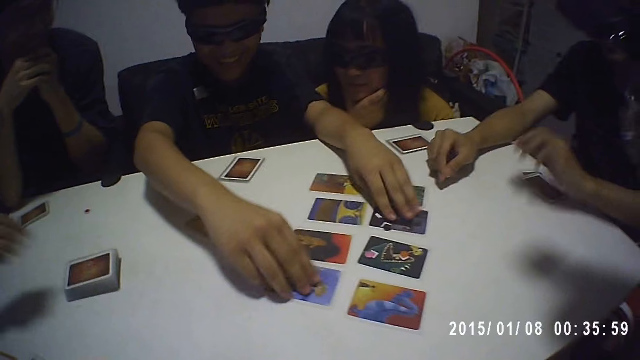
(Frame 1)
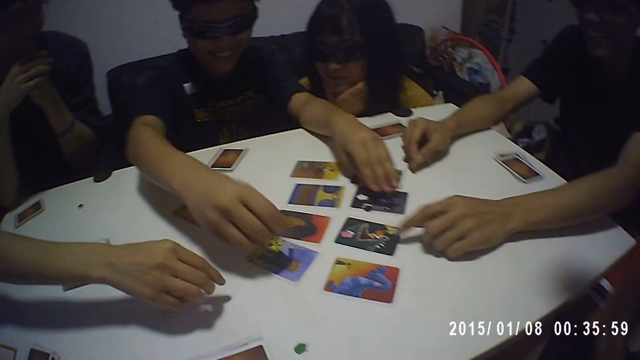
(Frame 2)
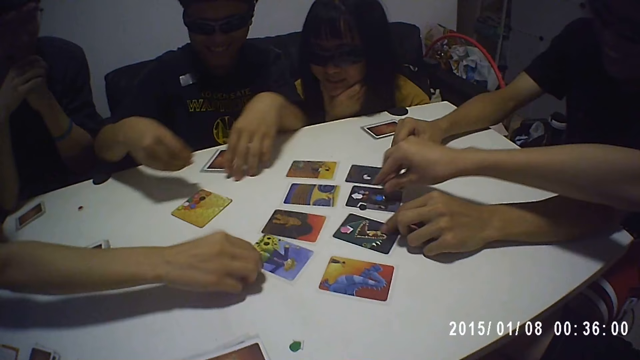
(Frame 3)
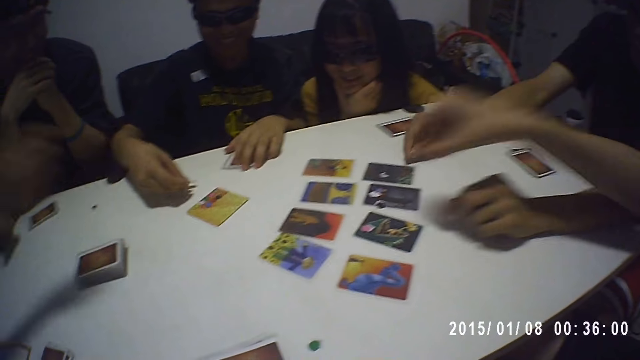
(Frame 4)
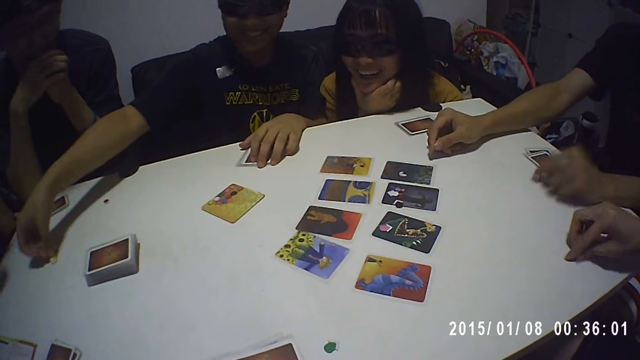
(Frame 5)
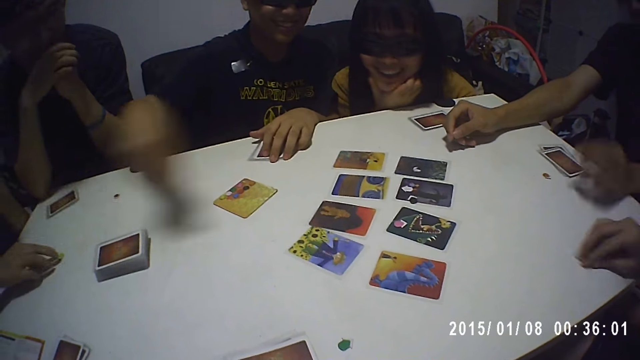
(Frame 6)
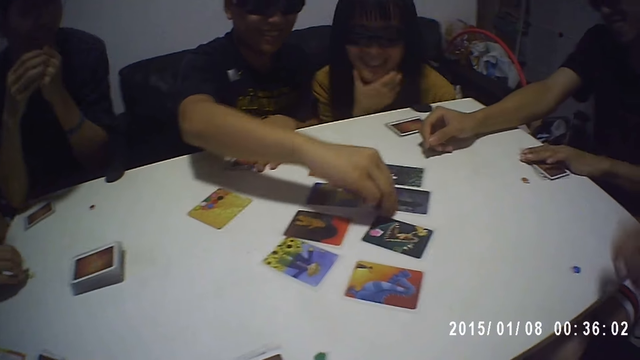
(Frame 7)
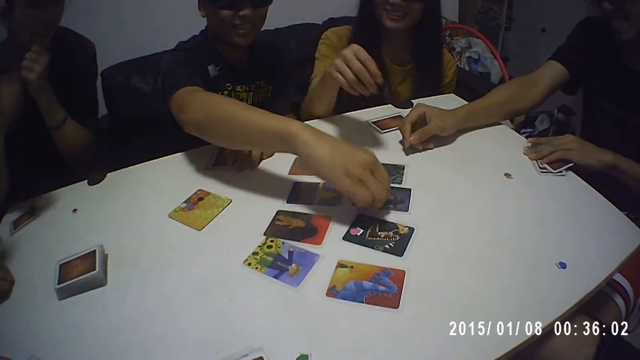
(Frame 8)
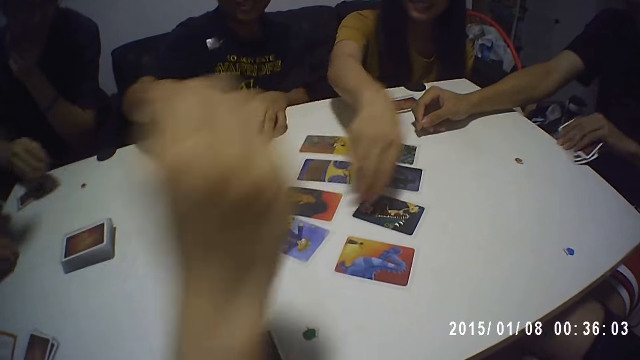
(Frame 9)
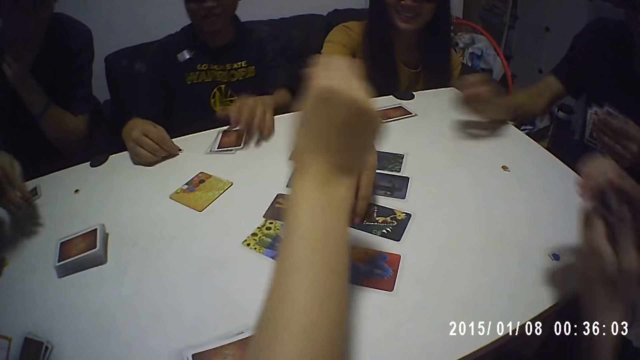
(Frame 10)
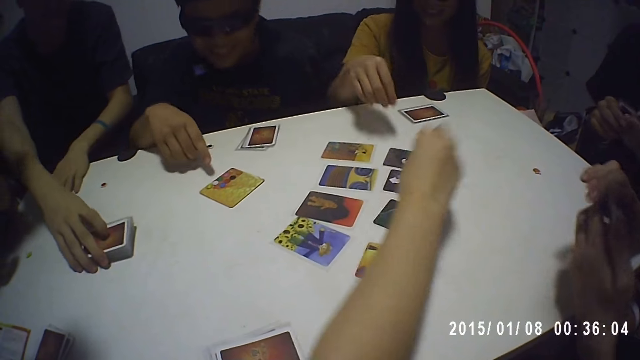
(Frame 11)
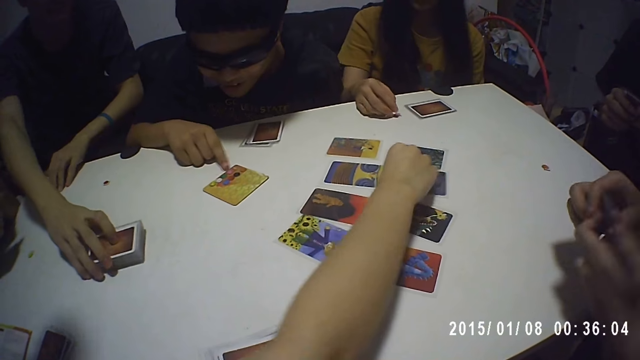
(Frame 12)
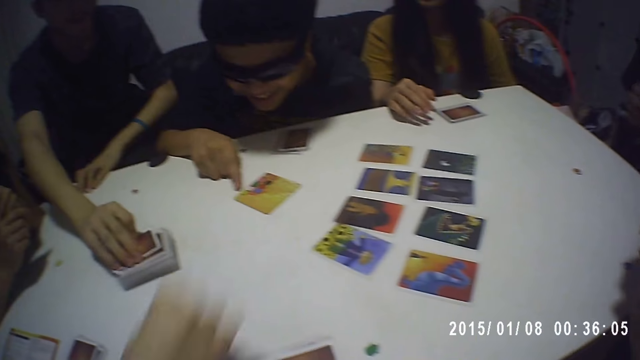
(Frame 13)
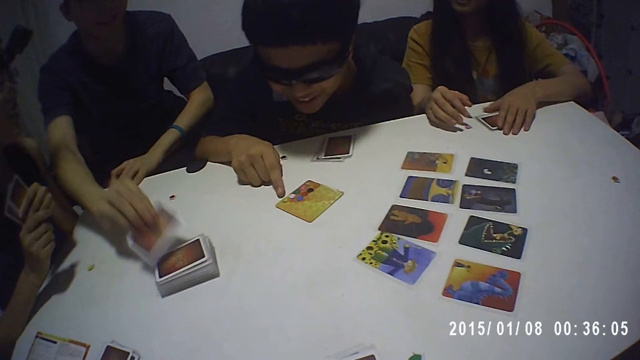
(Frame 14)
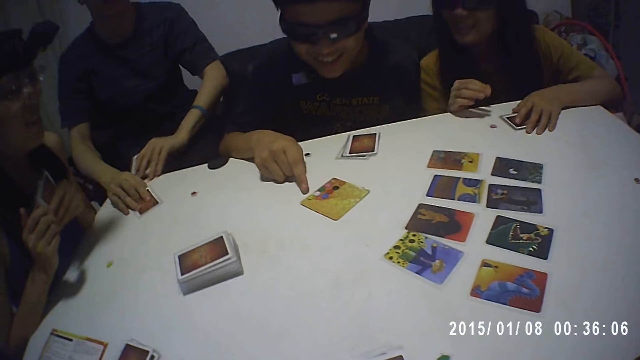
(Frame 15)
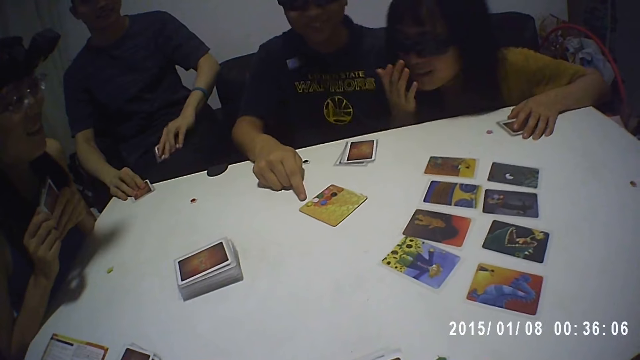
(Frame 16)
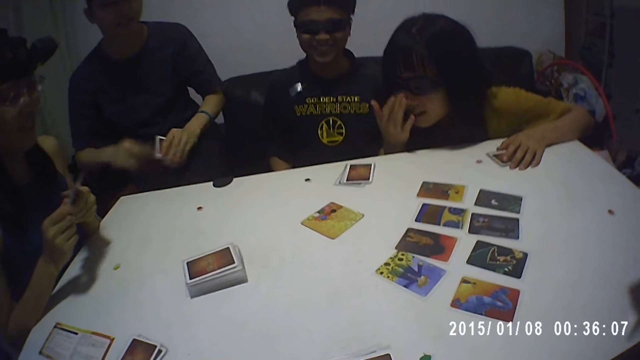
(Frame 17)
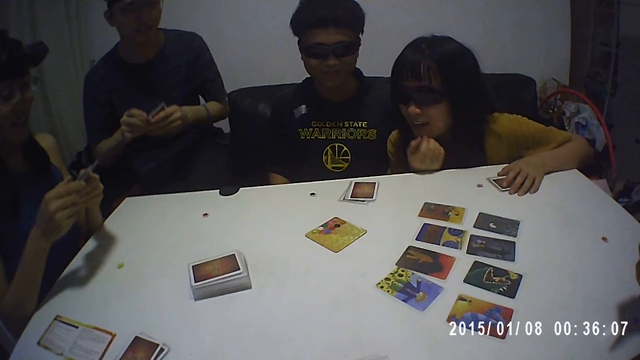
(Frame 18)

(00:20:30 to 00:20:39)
A man takes a piece of paper from the card. A person takes a piece of paper from the card. The man puts the piece of paper on the table. The man takes a piece of paper from the card. Another person takes a piece of paper from the card. Another person holds the deck of cards. Another person takes a piece of paper from the card. The person holding the deck takes a card from the deck.

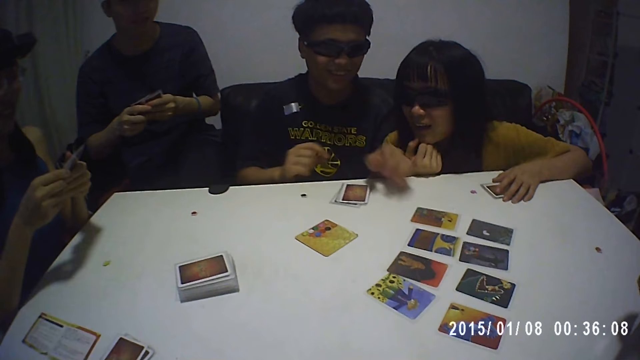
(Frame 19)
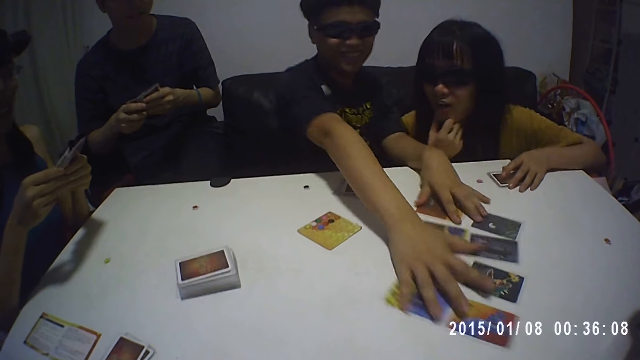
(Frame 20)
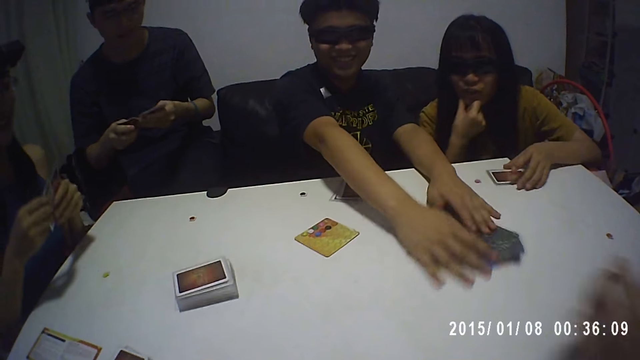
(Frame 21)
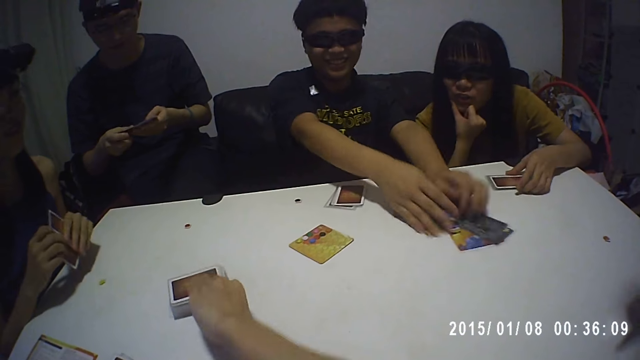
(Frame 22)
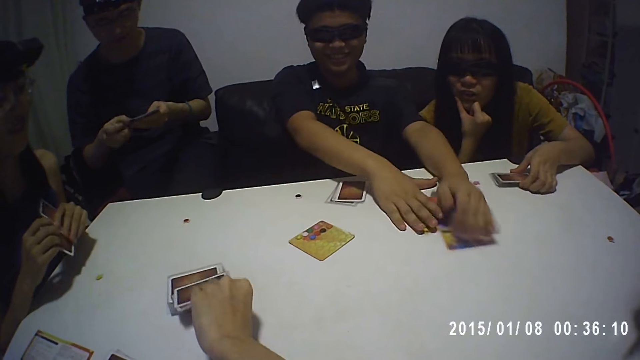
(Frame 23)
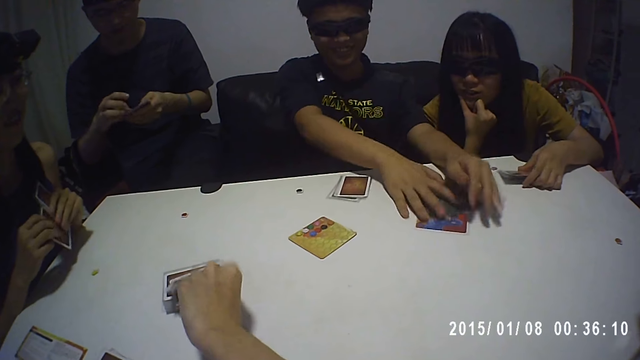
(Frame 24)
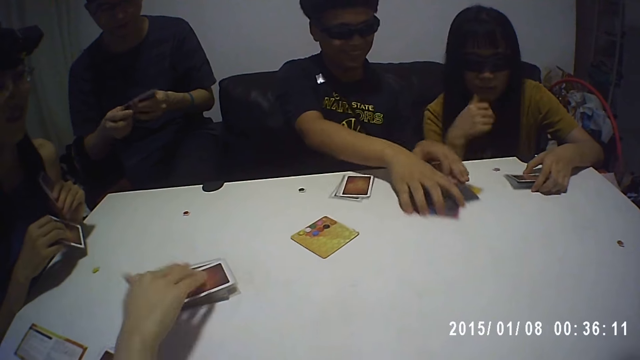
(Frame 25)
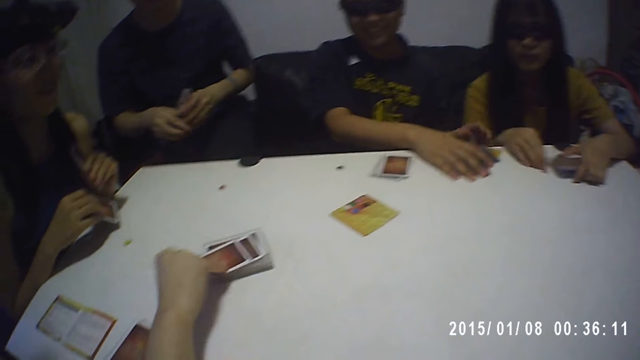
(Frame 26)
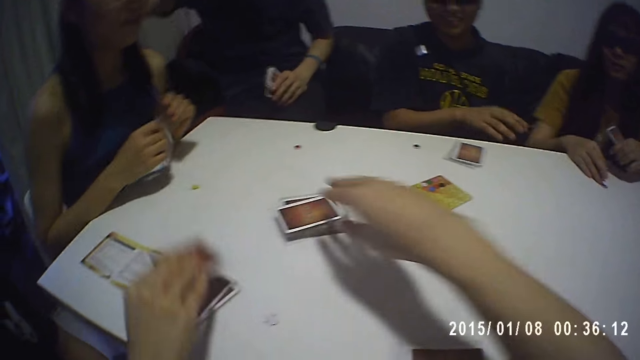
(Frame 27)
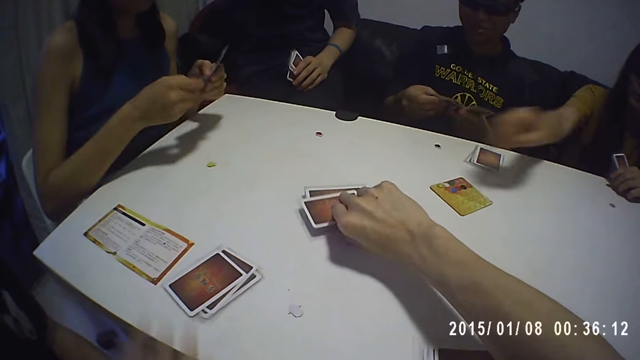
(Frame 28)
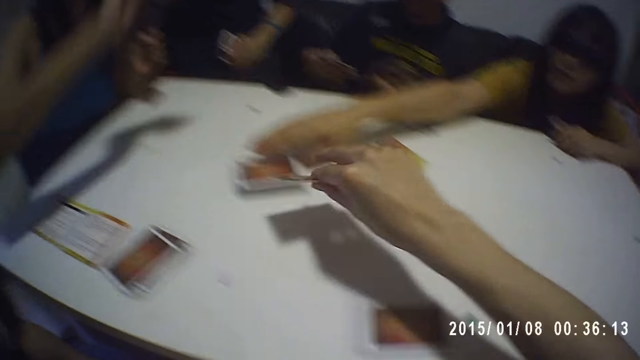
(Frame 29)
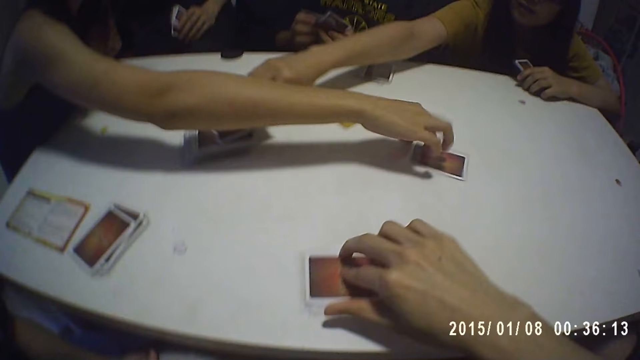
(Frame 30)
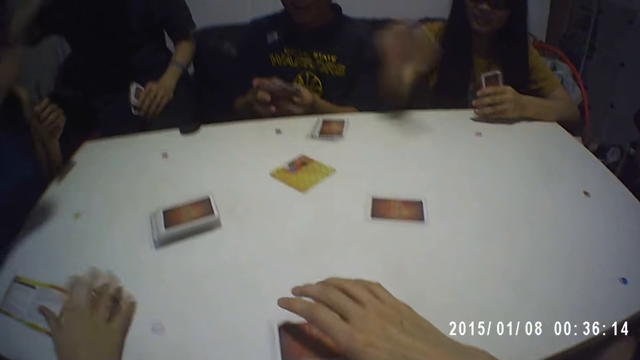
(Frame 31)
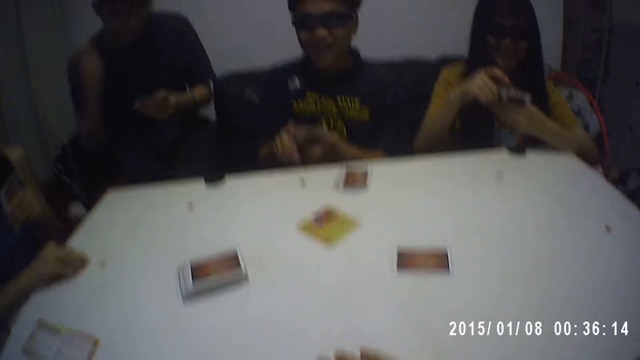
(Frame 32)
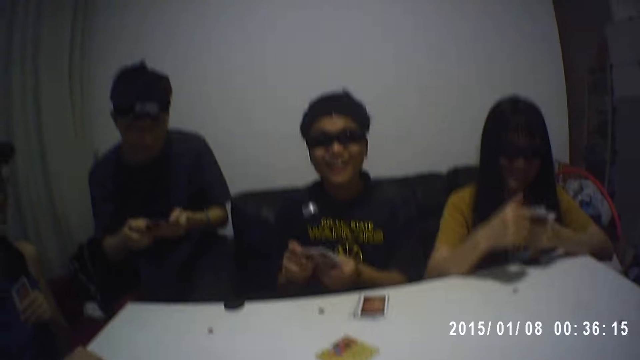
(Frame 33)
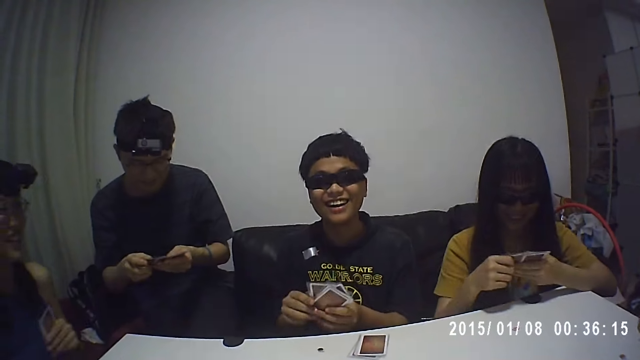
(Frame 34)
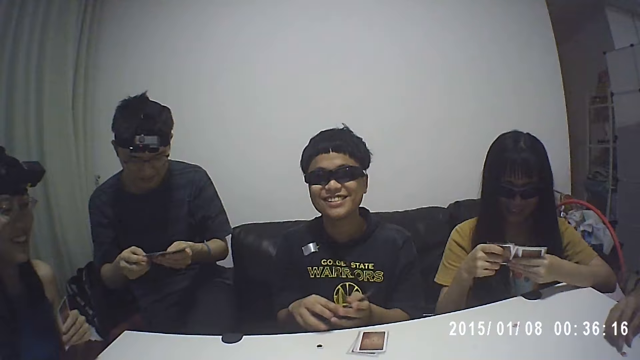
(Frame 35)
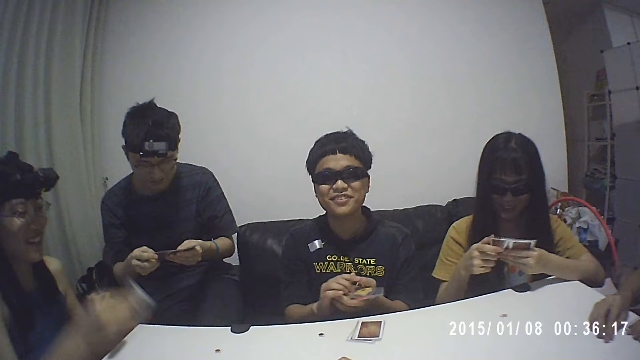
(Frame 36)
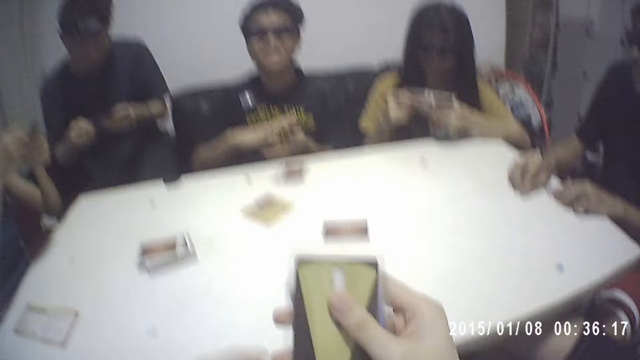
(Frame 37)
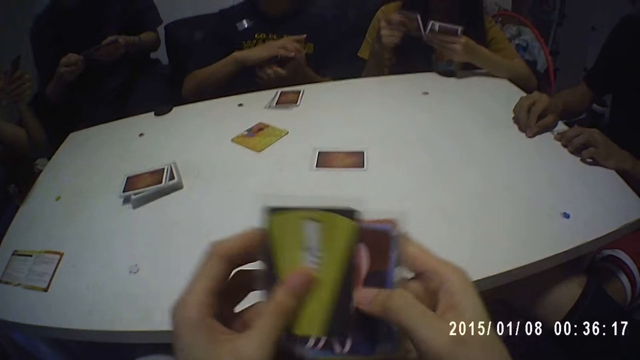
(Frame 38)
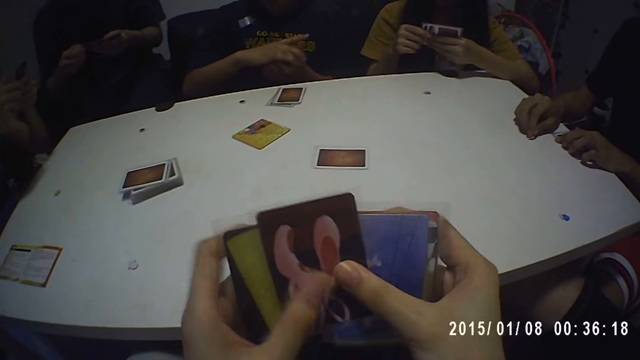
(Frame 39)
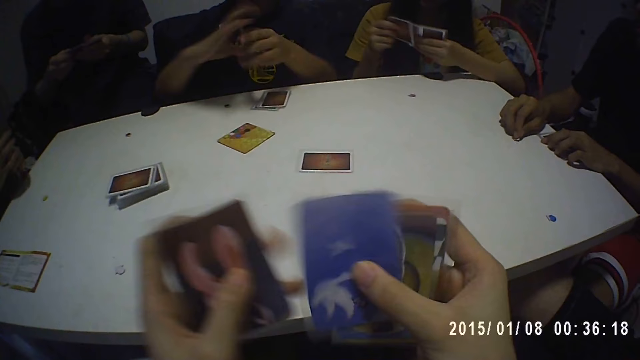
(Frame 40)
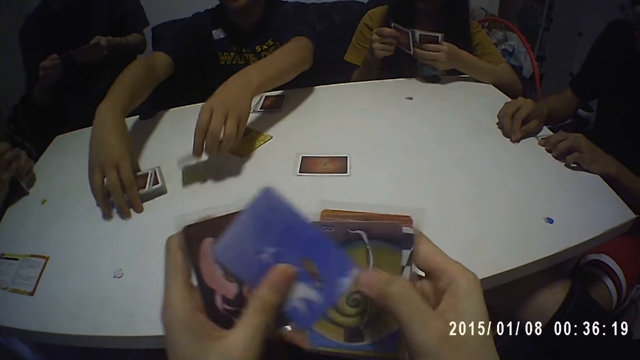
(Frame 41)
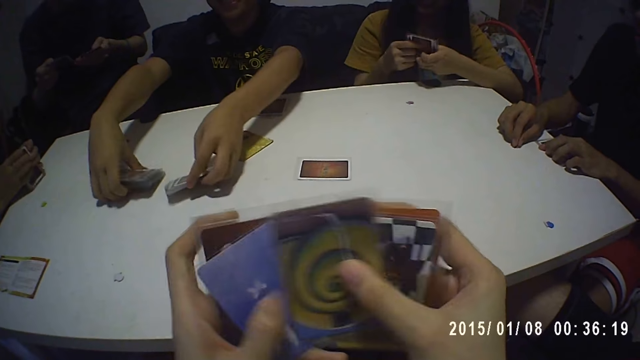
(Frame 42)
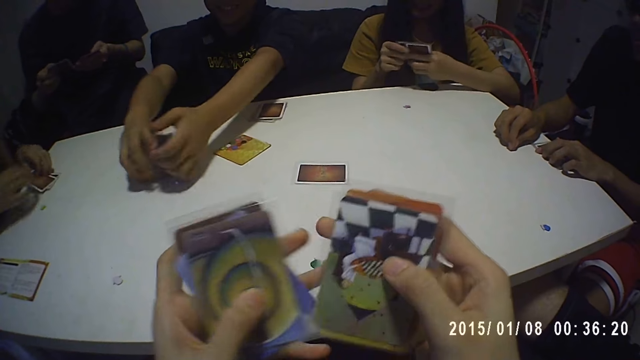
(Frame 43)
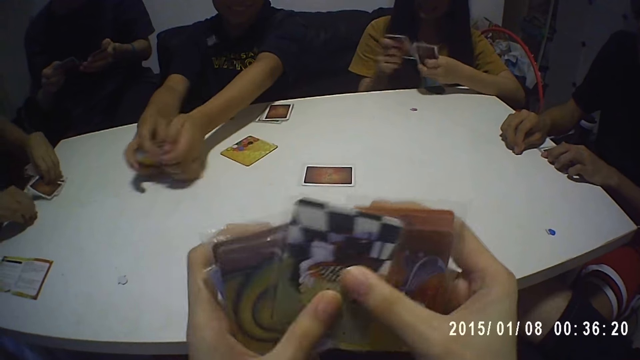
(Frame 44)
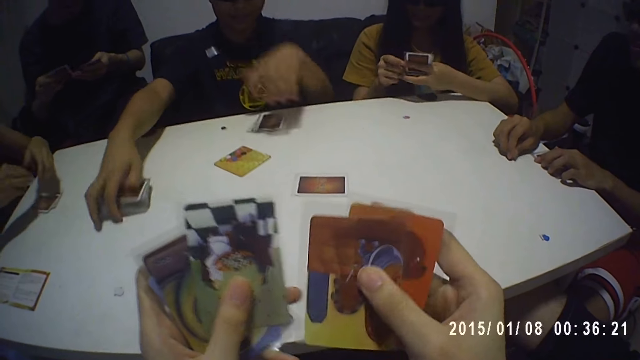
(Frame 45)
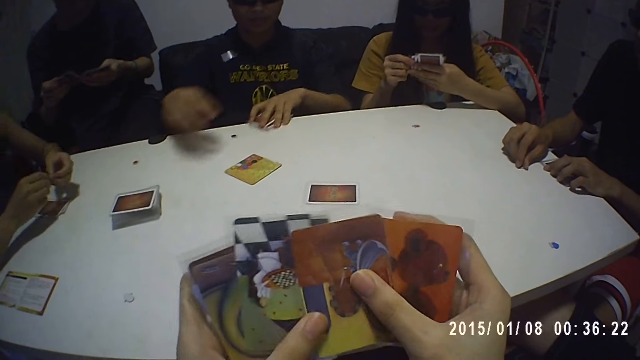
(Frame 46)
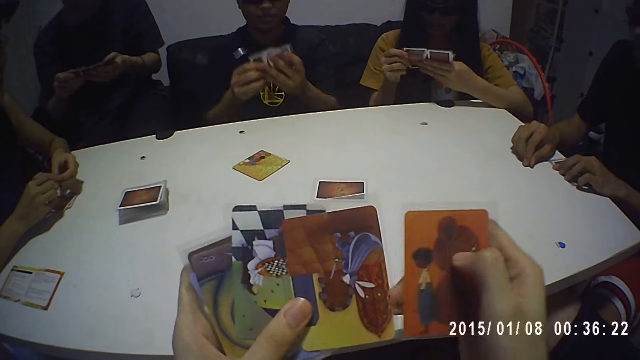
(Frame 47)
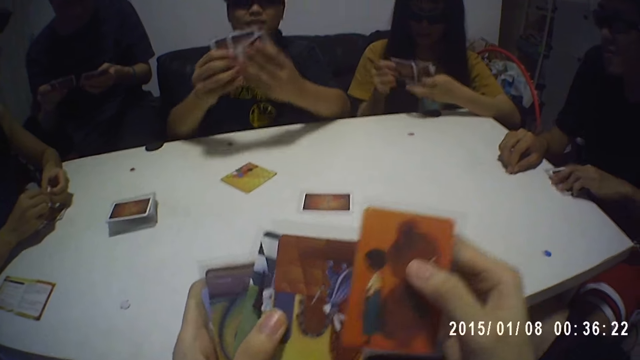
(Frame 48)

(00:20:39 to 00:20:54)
A man moves the cards on the table. The man picks the cards on the table. The camera wearer takes a card from the deck. A person takes a card from the deck. The man takes the cards from the table. Another person takes a card from the deck. Another person takes a card from the deck. Another person puts a card on the table. The camera wearer looks through the cards and reshuffles the cards. The man combines the cards, picks the cards on the table, and puts the deck of cards on the table.
